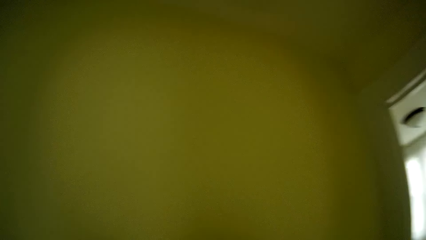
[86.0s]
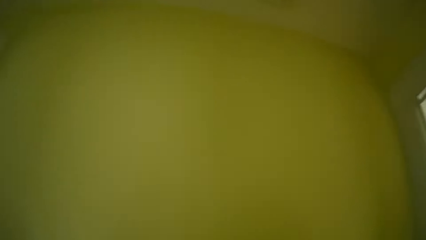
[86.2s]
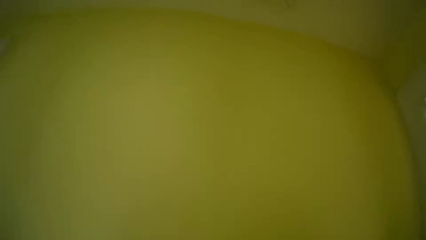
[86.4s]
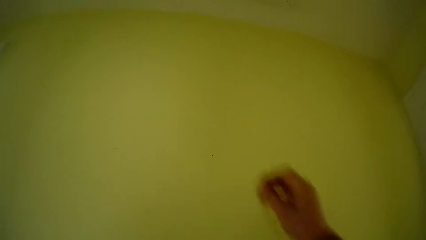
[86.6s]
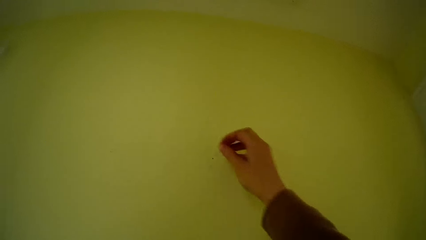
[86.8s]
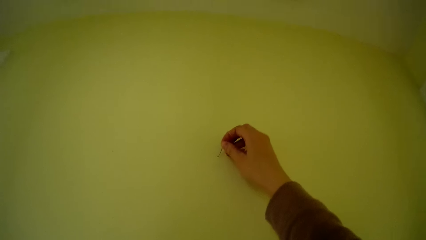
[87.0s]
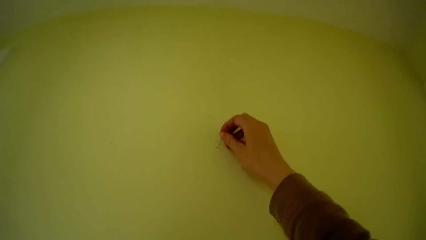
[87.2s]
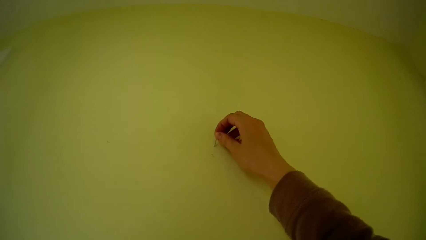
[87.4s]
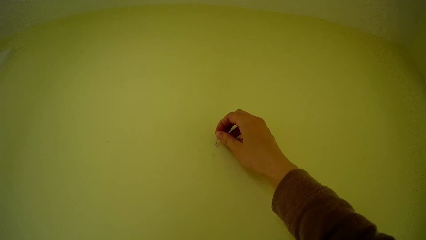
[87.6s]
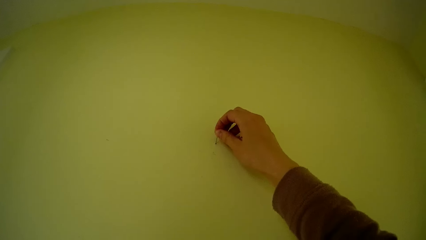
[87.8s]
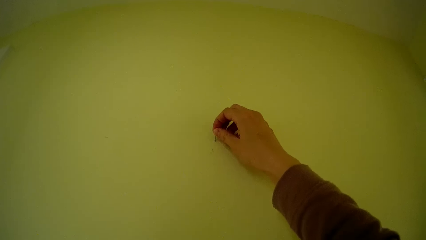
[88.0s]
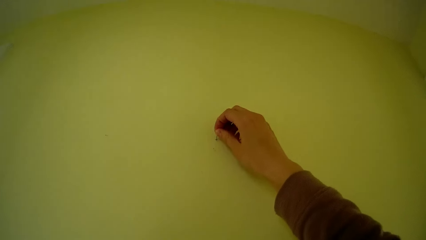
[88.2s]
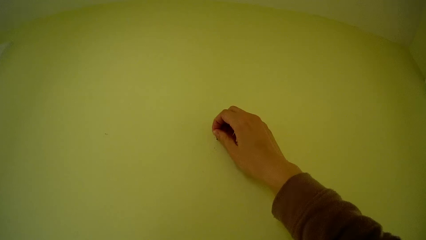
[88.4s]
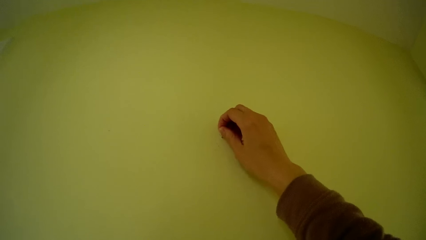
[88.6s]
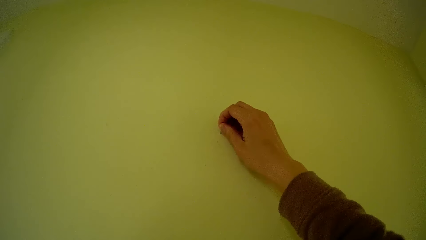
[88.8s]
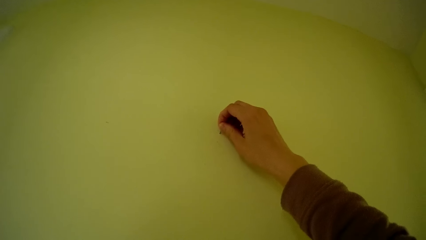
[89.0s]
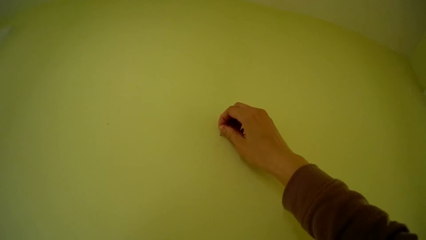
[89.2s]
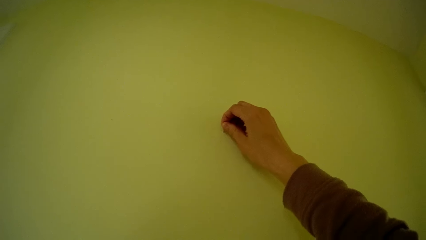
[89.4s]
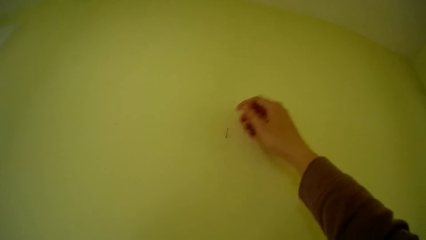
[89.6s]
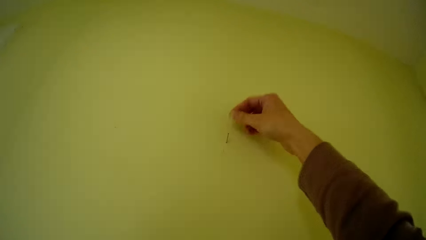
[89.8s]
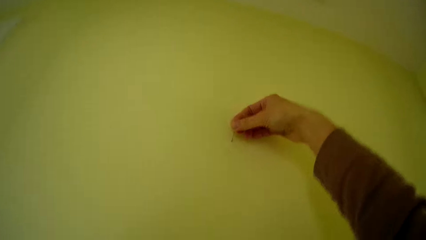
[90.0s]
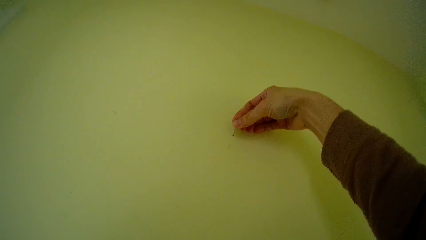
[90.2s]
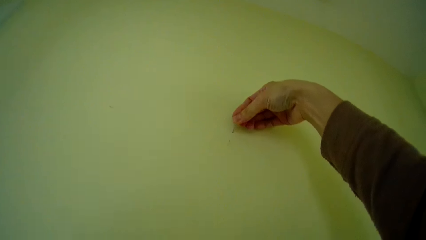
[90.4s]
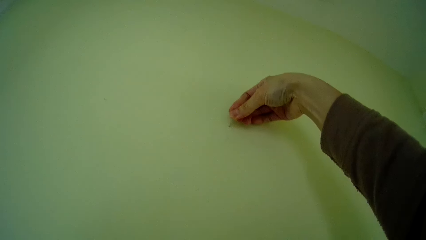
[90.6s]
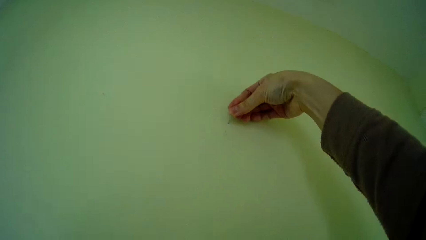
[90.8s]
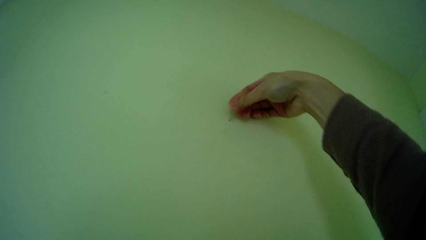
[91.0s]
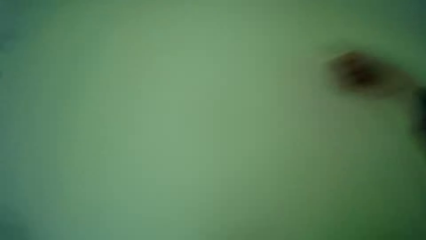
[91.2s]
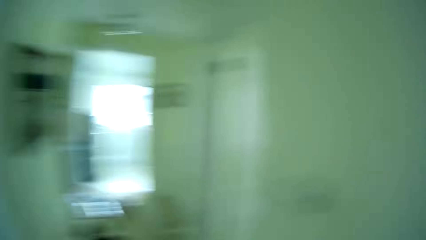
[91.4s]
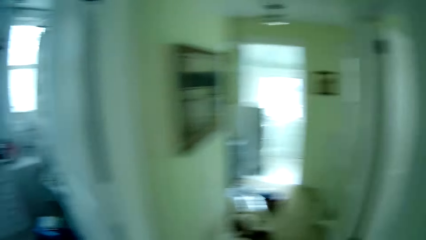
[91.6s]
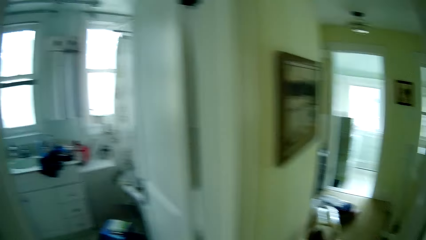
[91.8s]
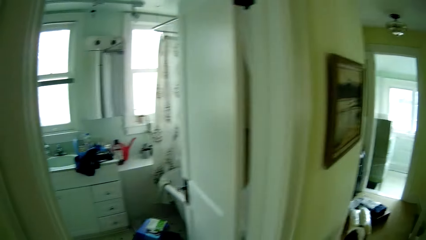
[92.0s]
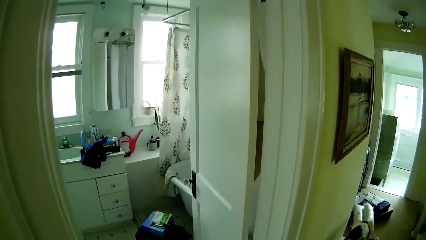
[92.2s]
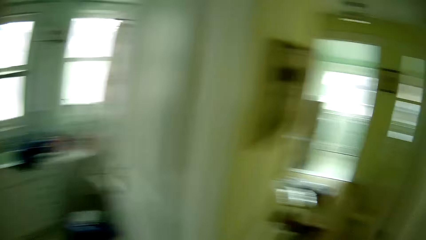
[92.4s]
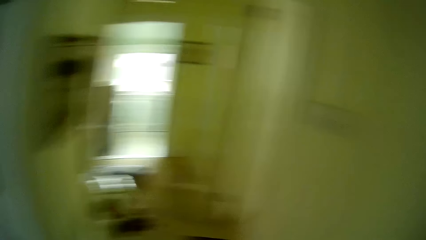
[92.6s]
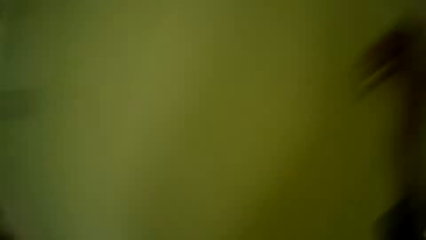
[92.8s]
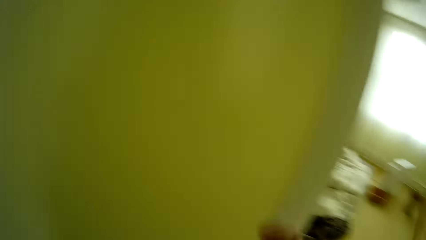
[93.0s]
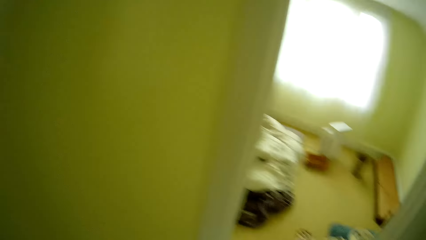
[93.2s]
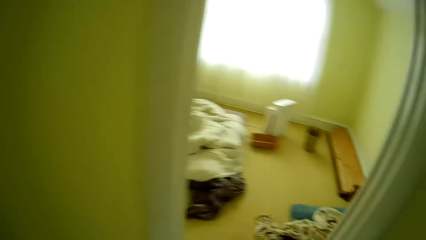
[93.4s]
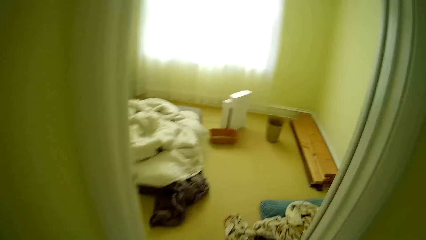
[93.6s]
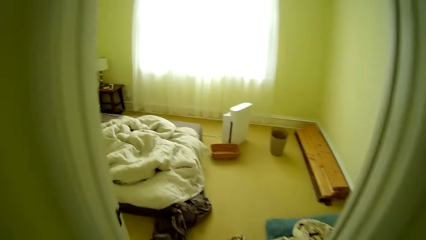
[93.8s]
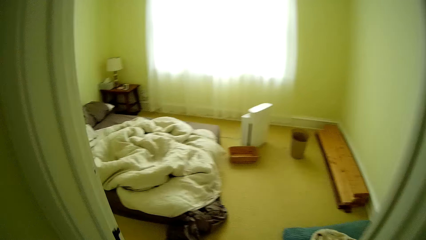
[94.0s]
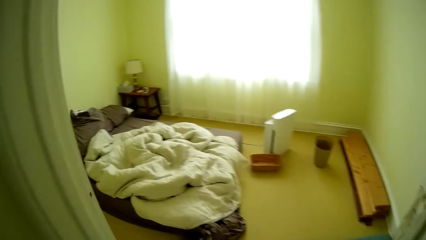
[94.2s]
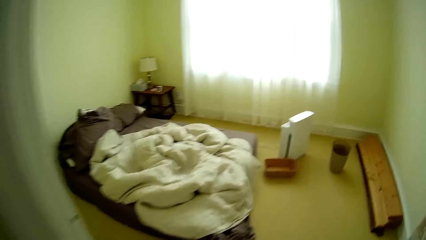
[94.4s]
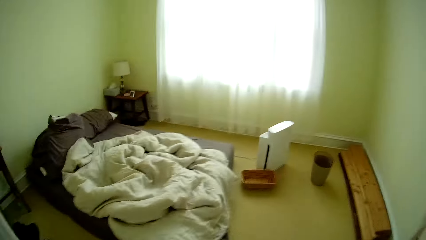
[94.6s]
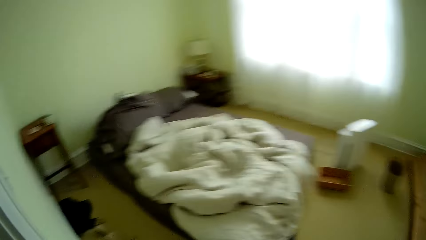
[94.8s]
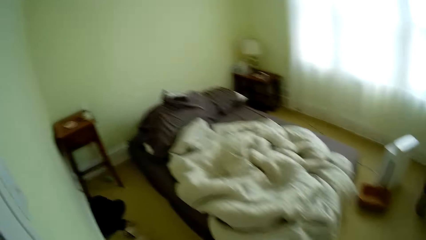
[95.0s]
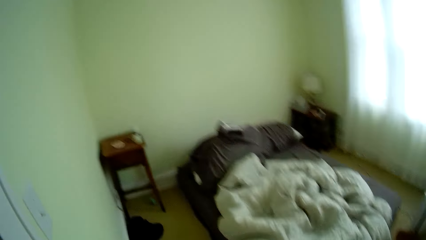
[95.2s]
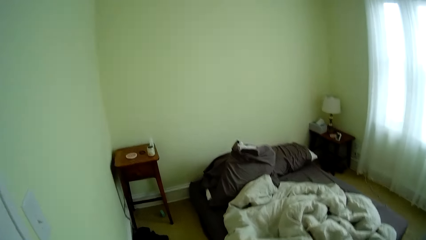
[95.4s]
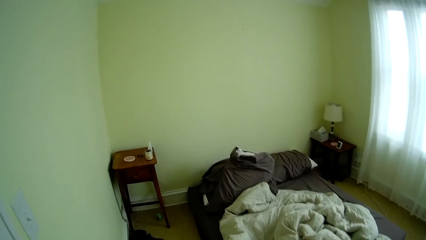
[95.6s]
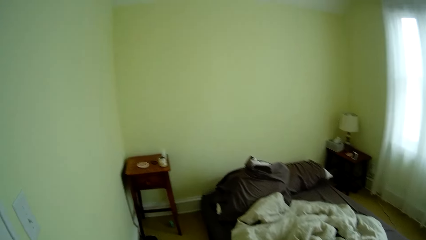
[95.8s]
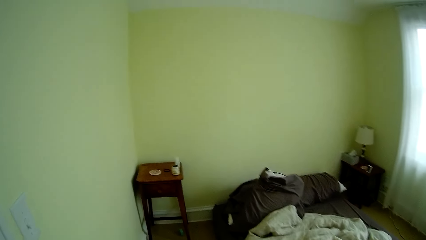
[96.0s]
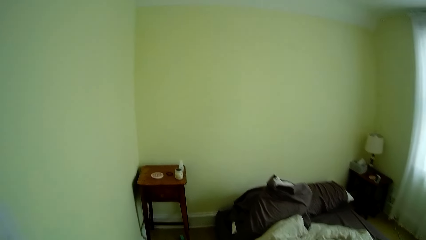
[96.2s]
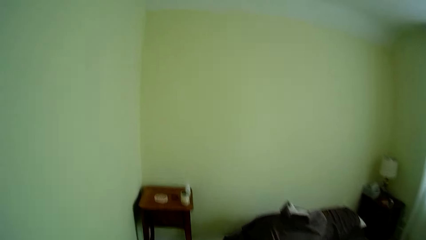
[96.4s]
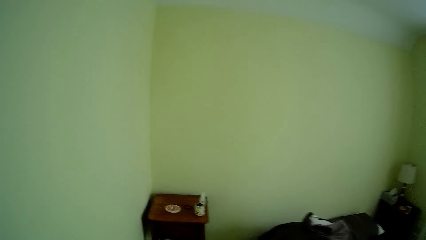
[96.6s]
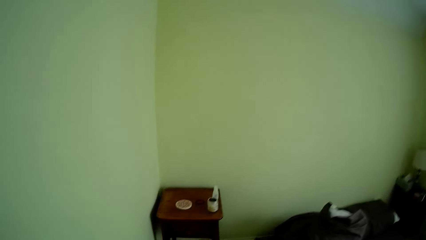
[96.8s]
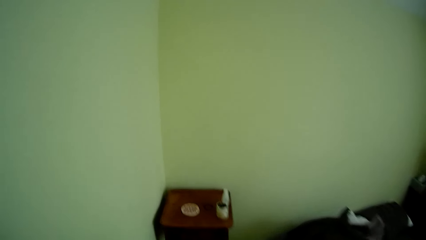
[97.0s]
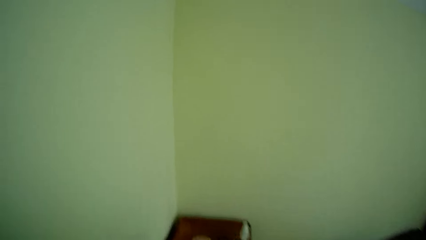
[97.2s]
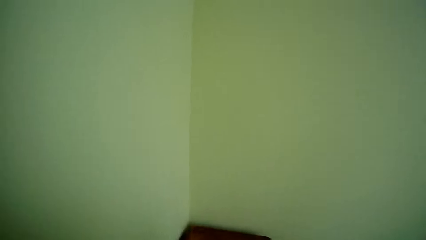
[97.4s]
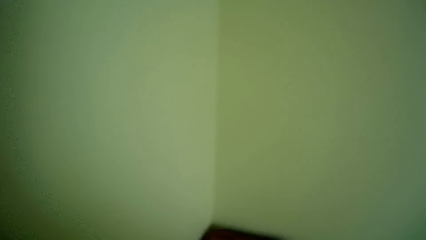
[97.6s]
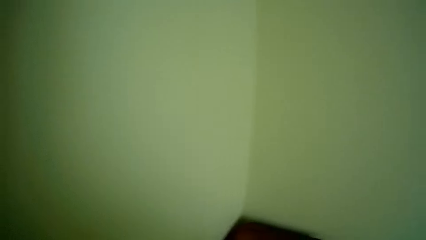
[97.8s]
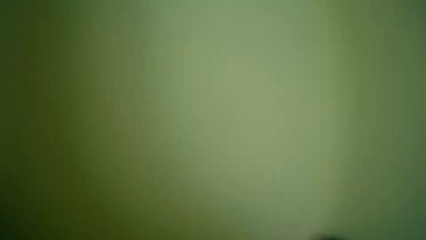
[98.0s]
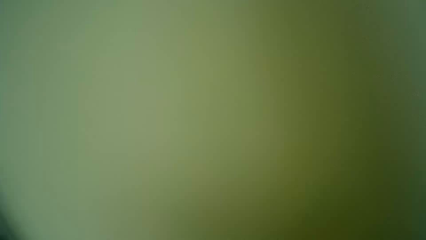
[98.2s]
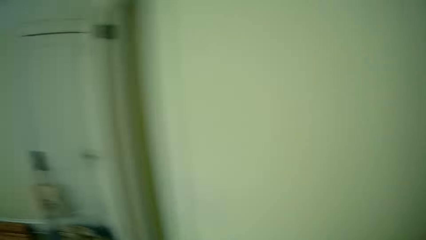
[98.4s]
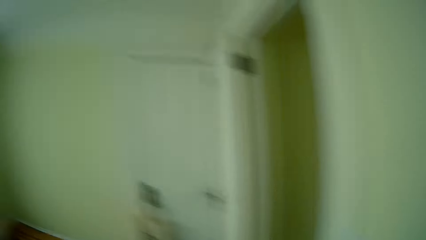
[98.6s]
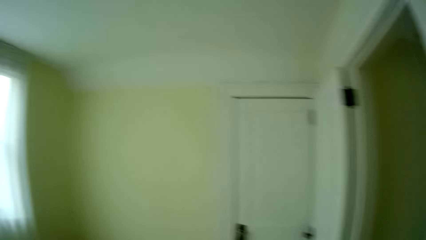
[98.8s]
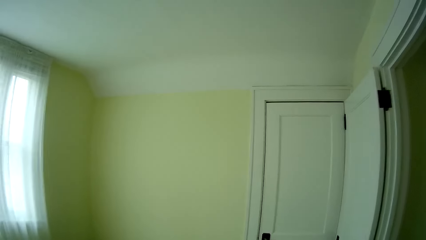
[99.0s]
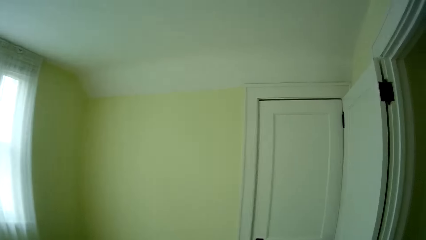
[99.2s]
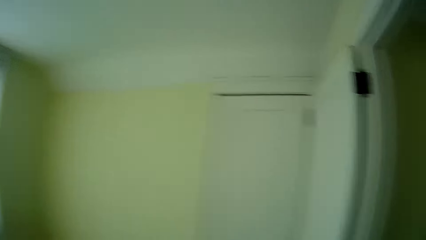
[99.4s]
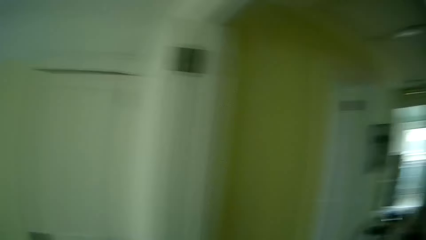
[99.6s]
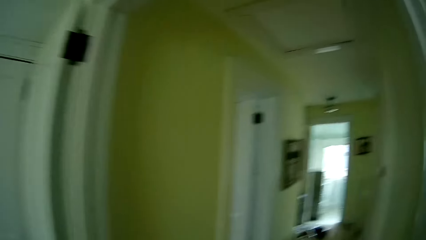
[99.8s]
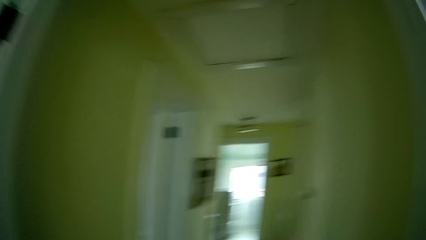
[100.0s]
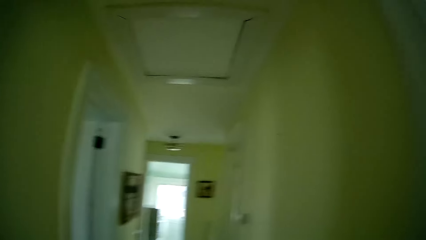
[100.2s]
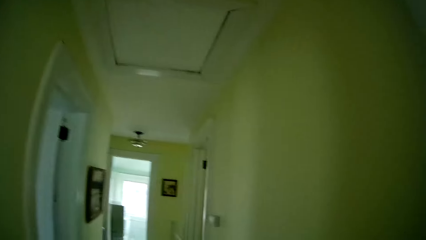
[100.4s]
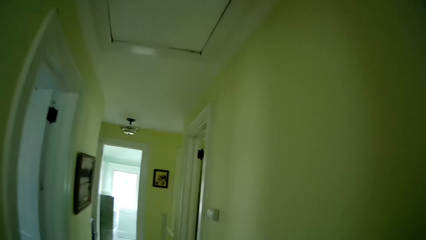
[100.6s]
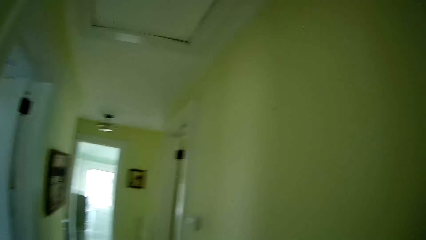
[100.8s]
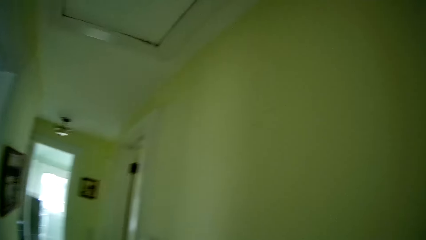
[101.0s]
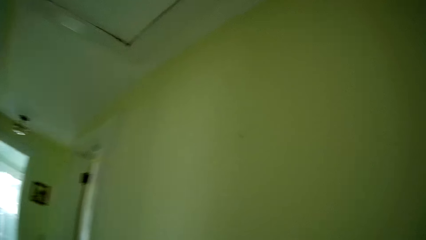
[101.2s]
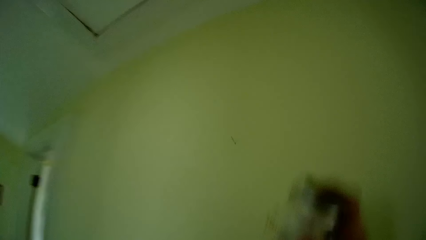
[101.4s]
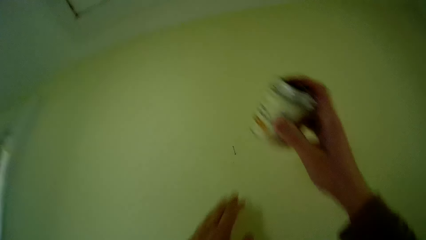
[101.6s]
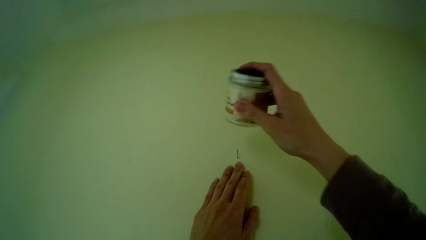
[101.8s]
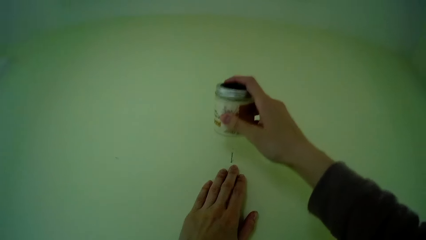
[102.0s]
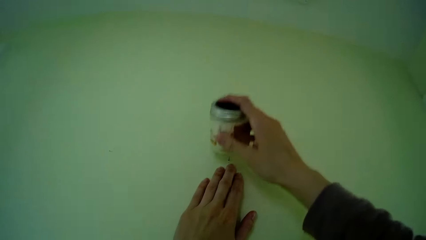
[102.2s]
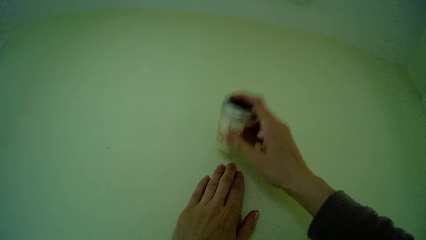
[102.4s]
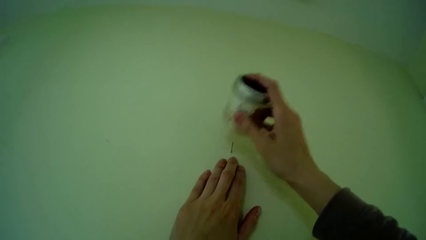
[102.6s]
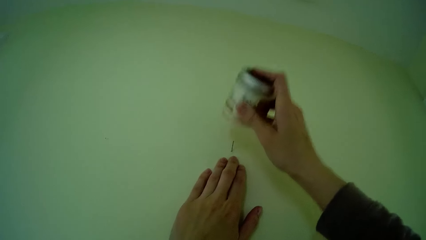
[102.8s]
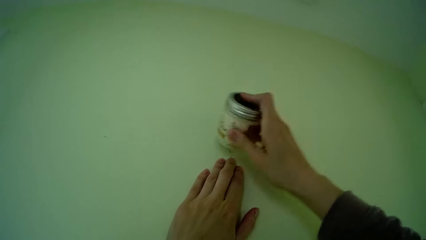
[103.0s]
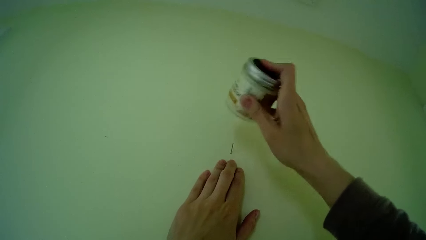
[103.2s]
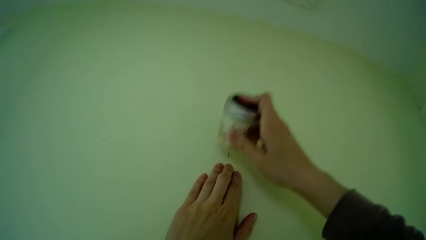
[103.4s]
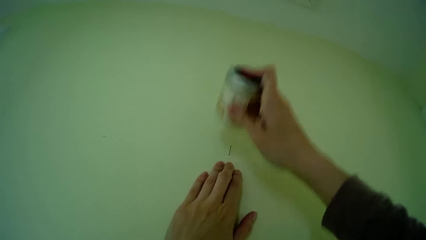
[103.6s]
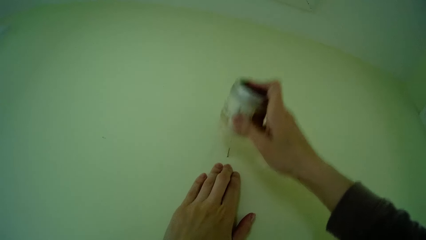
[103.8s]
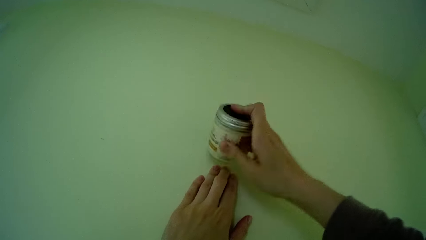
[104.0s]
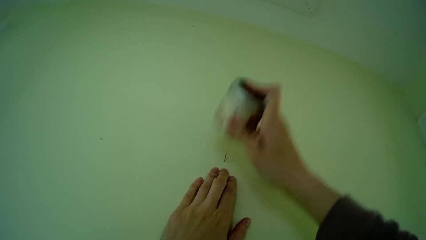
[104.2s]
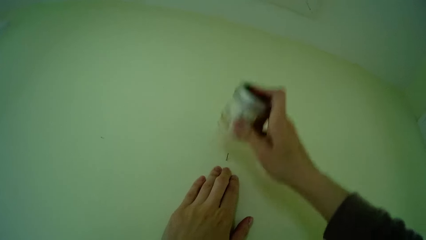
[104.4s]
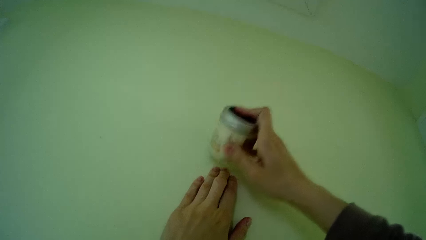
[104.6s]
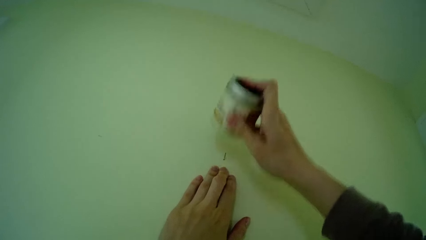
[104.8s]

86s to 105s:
The camera wearer puts the nail in her right hand into a hole in the wall. She presses the nail into the wall with her right thumb. She walks. She places her left hand on the wall. She hits the nail into the wall with a pill bottle in her right hand.
